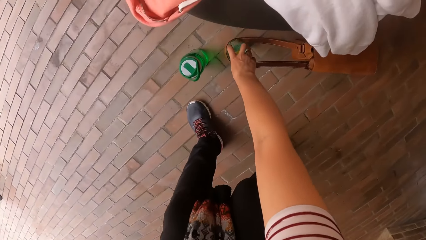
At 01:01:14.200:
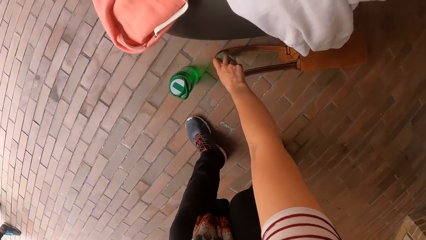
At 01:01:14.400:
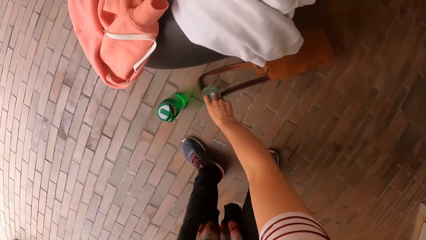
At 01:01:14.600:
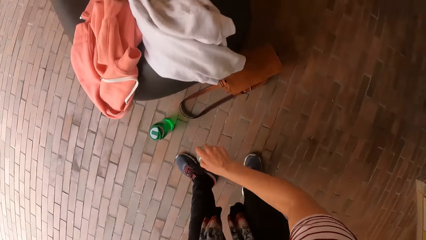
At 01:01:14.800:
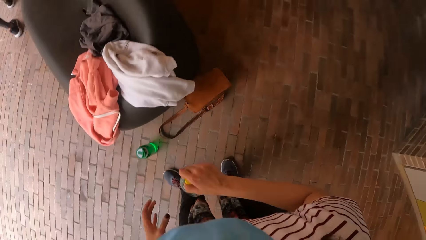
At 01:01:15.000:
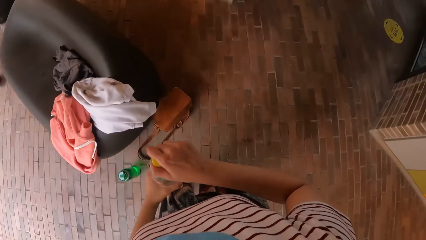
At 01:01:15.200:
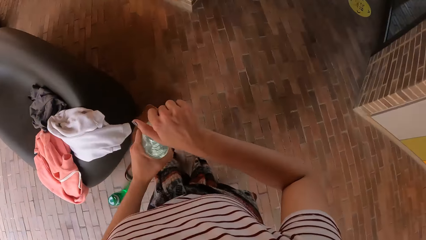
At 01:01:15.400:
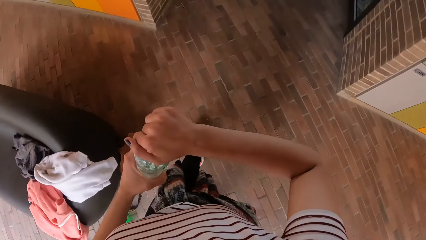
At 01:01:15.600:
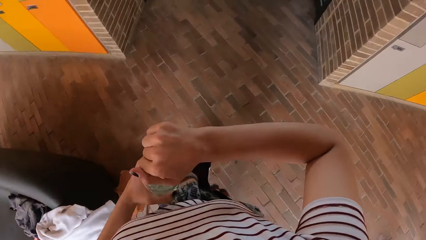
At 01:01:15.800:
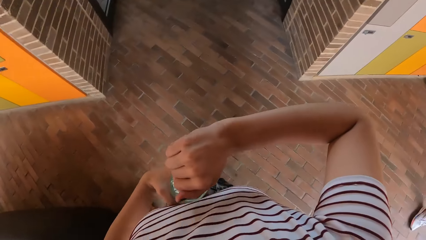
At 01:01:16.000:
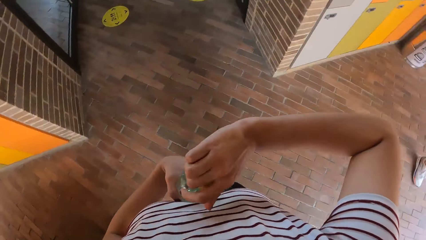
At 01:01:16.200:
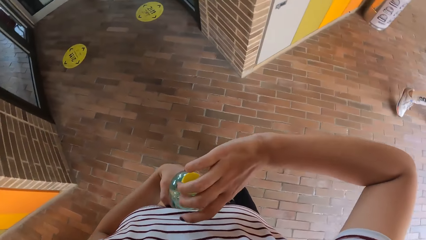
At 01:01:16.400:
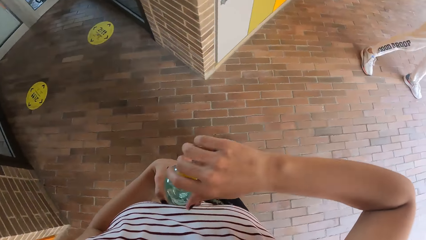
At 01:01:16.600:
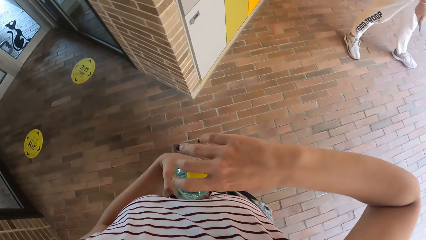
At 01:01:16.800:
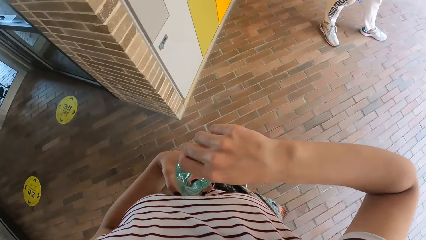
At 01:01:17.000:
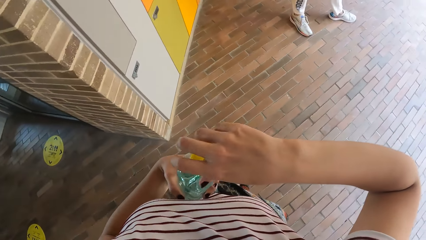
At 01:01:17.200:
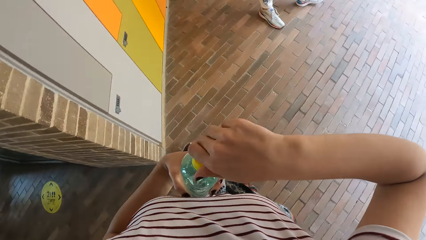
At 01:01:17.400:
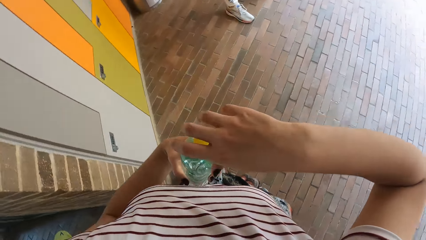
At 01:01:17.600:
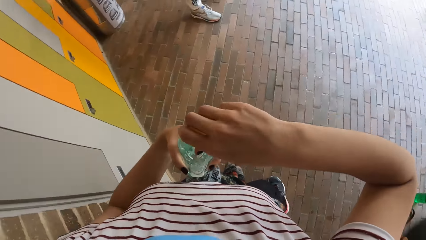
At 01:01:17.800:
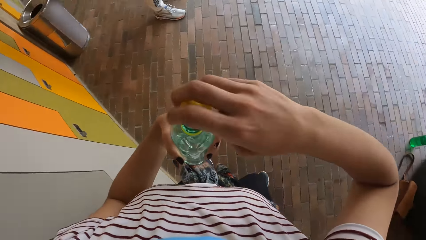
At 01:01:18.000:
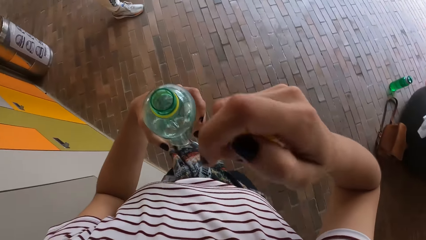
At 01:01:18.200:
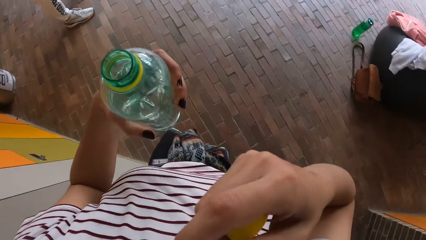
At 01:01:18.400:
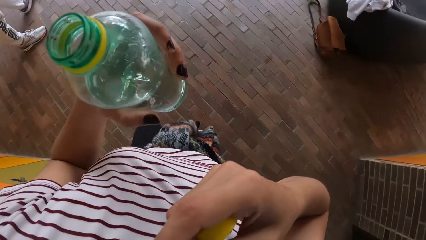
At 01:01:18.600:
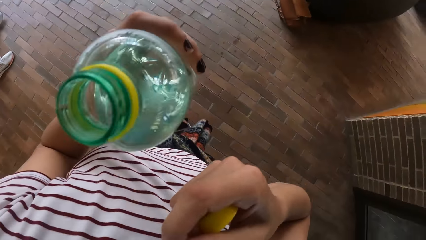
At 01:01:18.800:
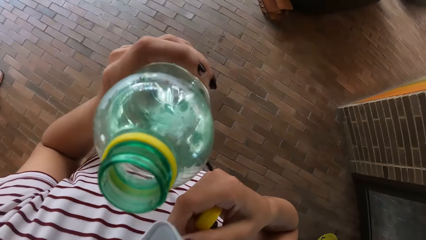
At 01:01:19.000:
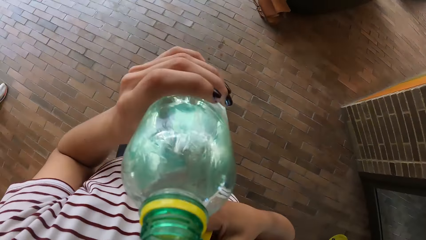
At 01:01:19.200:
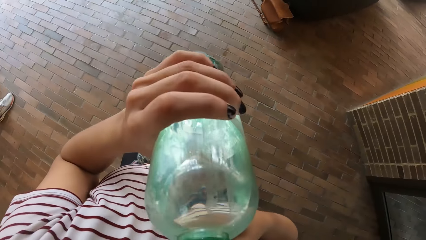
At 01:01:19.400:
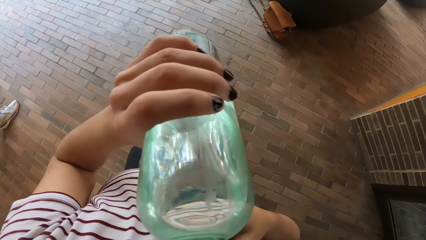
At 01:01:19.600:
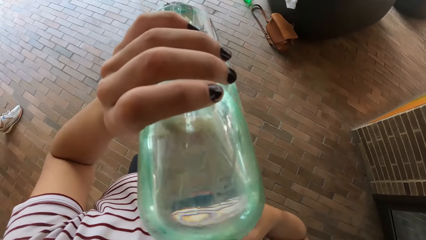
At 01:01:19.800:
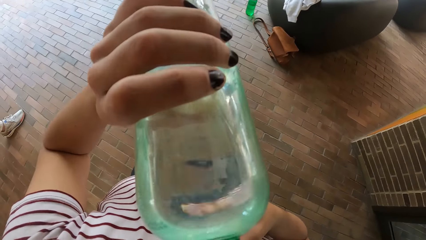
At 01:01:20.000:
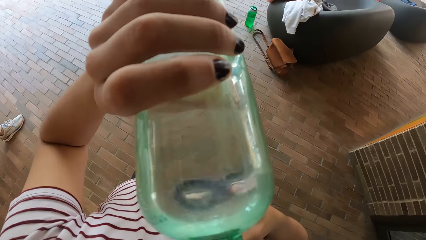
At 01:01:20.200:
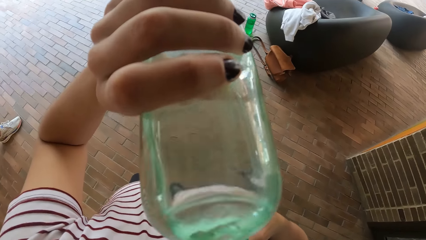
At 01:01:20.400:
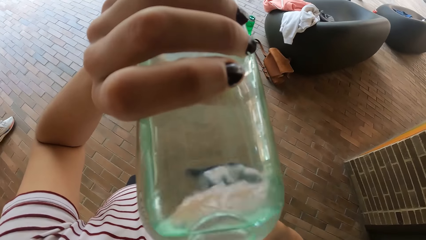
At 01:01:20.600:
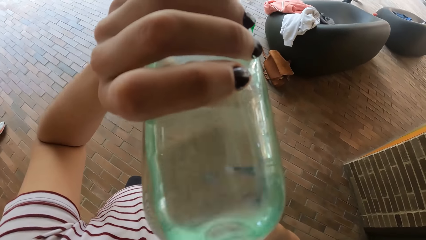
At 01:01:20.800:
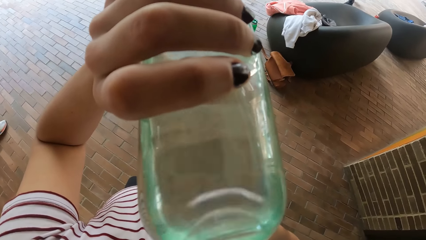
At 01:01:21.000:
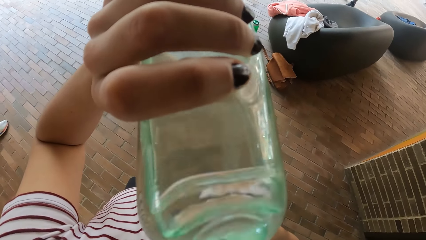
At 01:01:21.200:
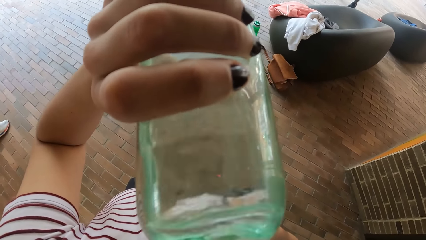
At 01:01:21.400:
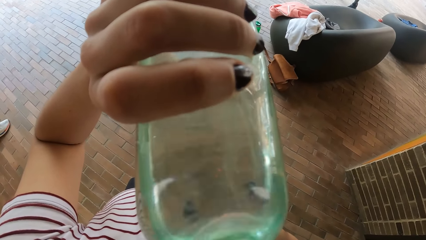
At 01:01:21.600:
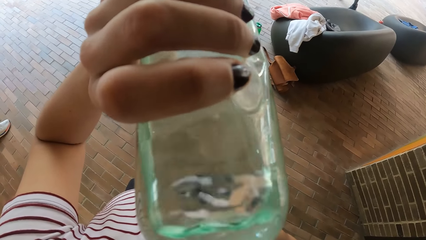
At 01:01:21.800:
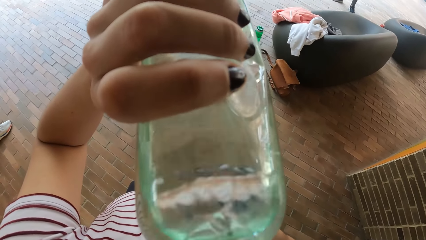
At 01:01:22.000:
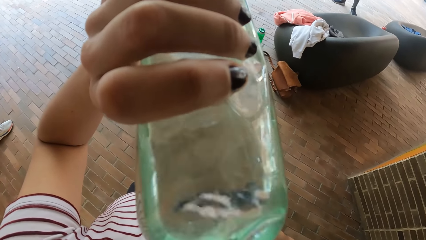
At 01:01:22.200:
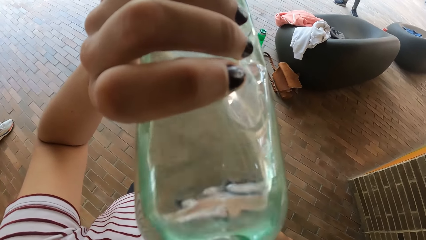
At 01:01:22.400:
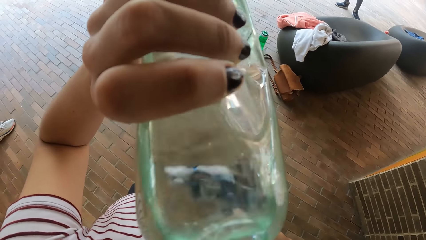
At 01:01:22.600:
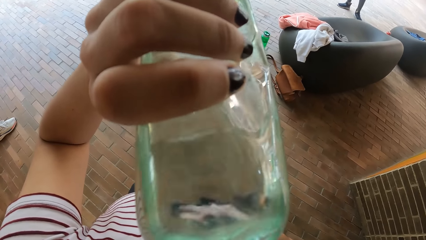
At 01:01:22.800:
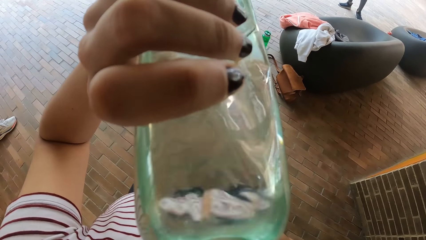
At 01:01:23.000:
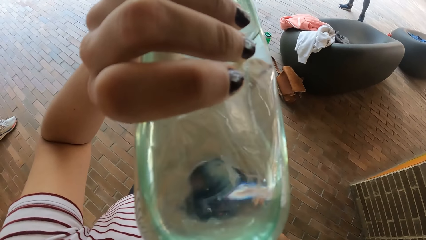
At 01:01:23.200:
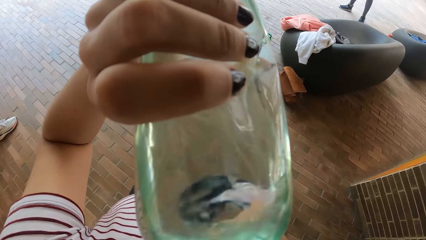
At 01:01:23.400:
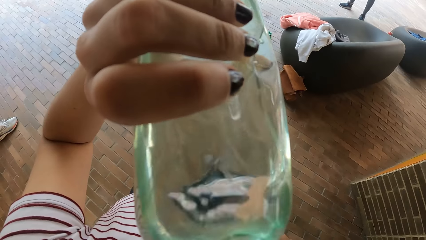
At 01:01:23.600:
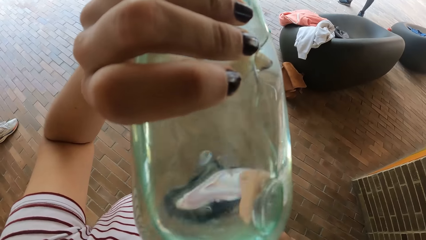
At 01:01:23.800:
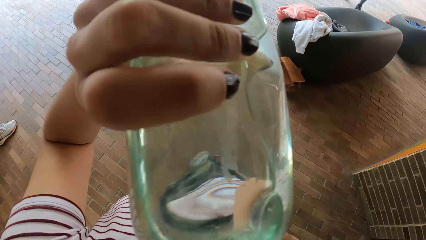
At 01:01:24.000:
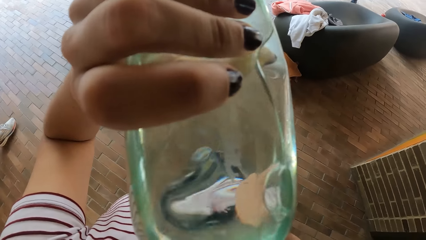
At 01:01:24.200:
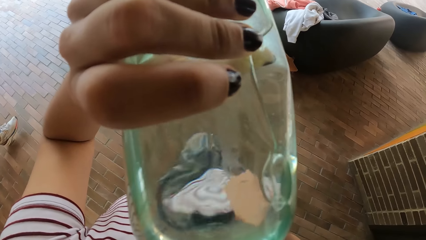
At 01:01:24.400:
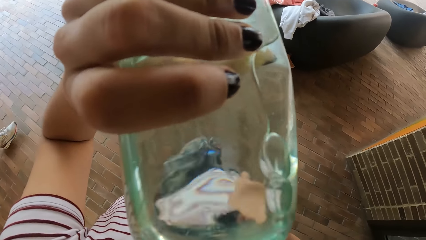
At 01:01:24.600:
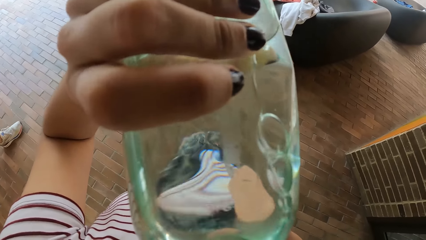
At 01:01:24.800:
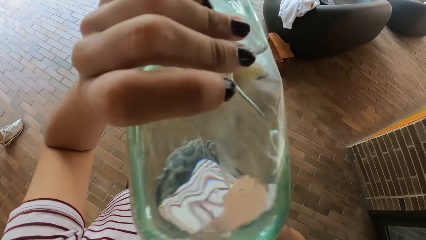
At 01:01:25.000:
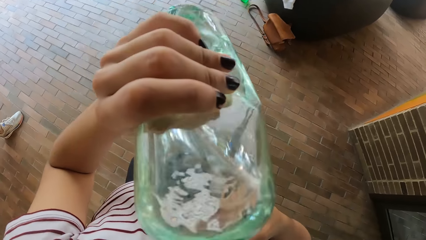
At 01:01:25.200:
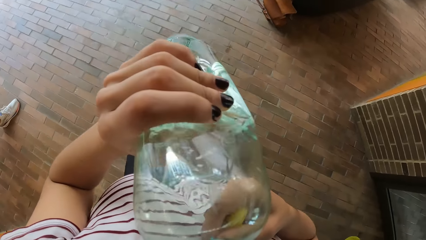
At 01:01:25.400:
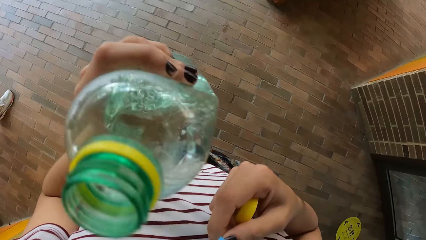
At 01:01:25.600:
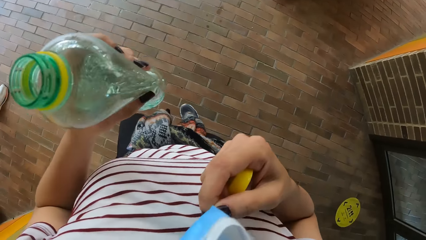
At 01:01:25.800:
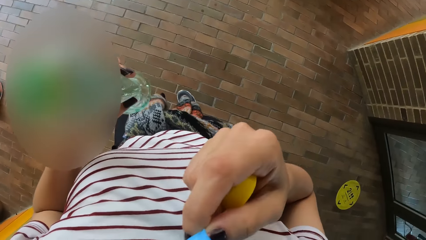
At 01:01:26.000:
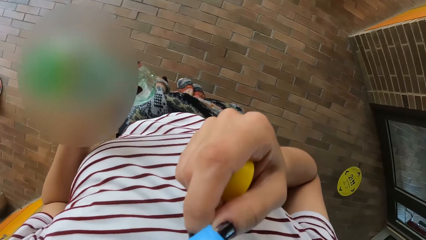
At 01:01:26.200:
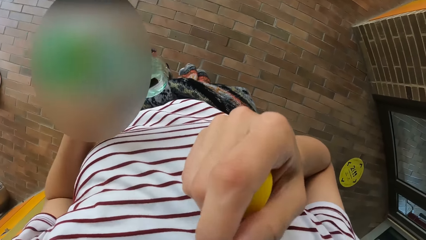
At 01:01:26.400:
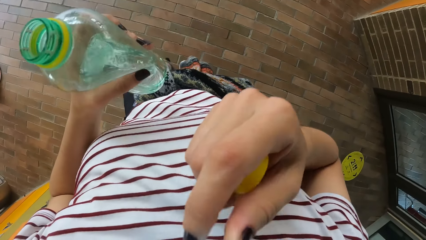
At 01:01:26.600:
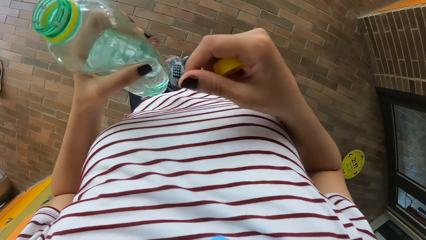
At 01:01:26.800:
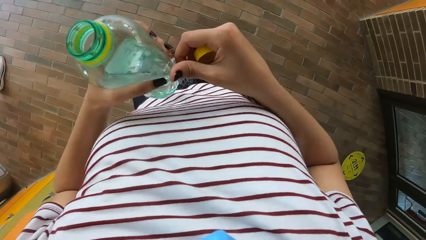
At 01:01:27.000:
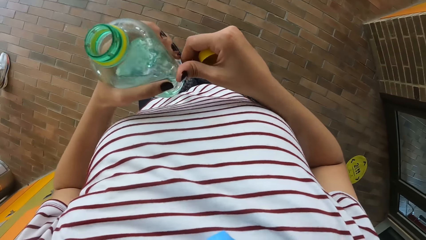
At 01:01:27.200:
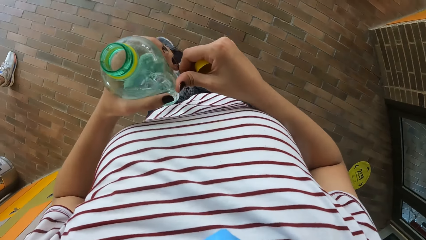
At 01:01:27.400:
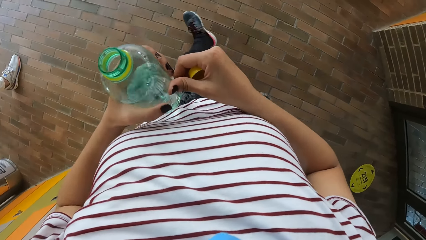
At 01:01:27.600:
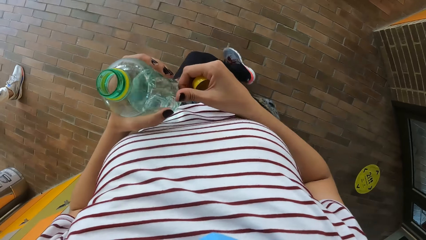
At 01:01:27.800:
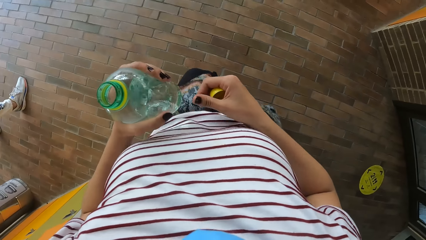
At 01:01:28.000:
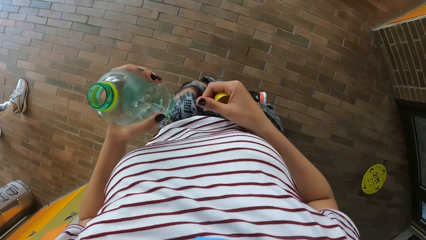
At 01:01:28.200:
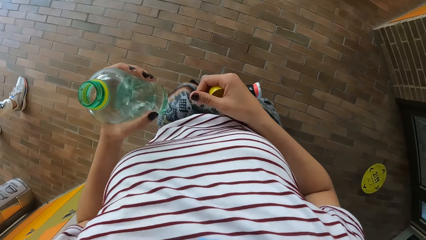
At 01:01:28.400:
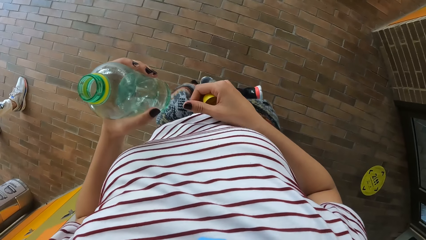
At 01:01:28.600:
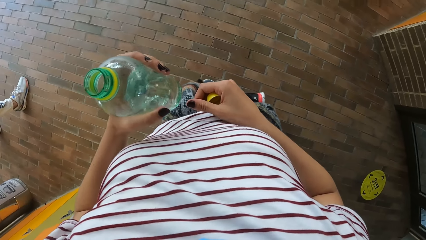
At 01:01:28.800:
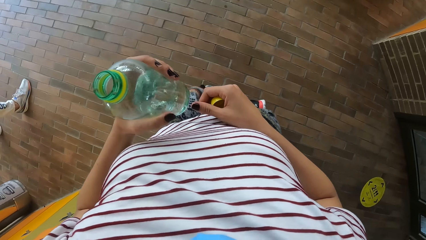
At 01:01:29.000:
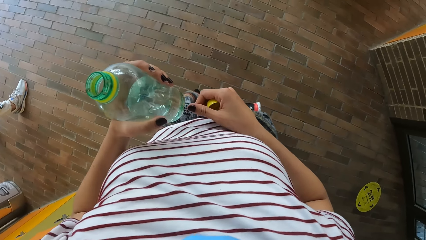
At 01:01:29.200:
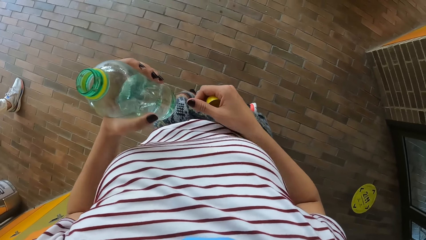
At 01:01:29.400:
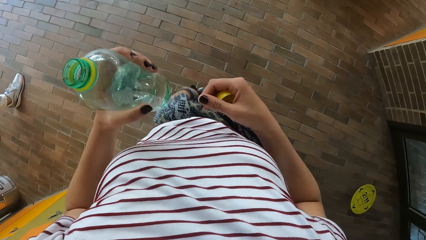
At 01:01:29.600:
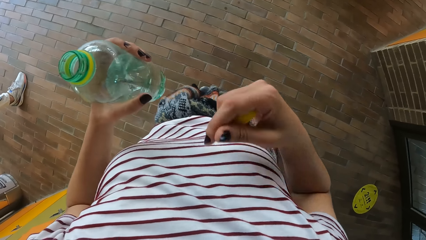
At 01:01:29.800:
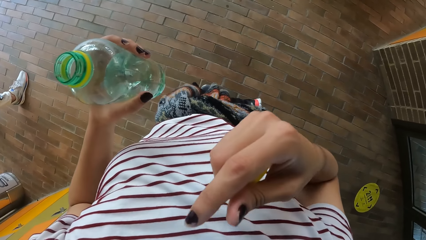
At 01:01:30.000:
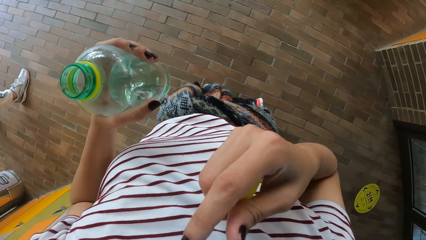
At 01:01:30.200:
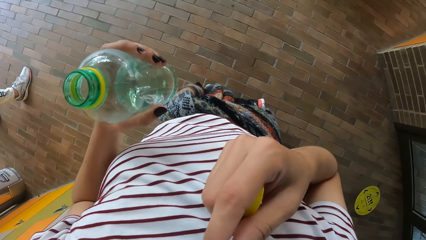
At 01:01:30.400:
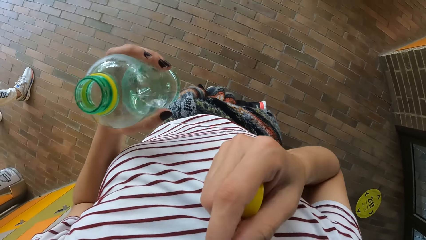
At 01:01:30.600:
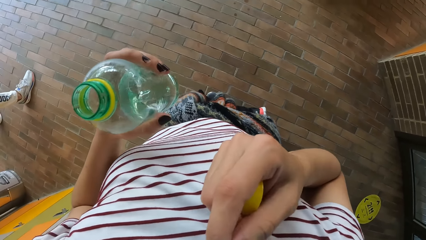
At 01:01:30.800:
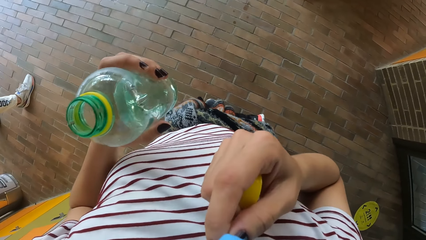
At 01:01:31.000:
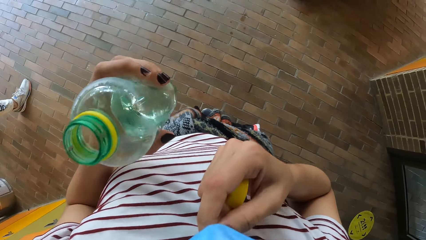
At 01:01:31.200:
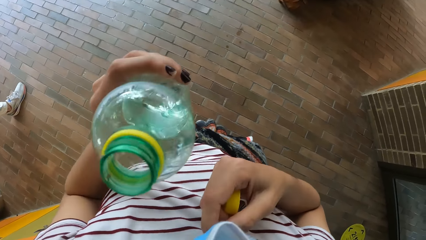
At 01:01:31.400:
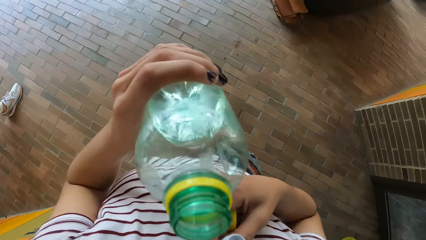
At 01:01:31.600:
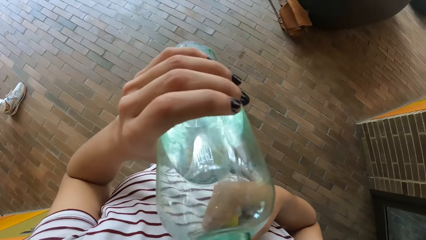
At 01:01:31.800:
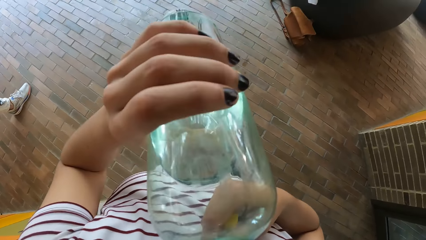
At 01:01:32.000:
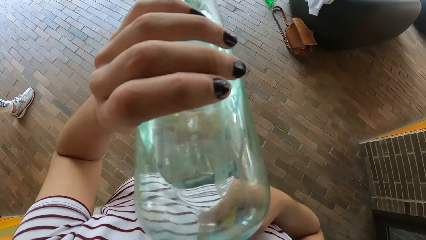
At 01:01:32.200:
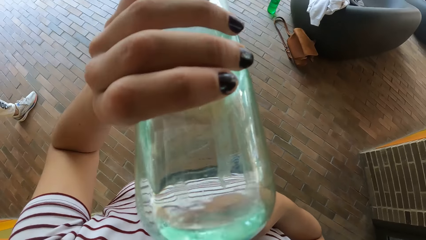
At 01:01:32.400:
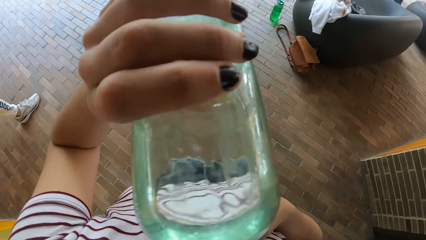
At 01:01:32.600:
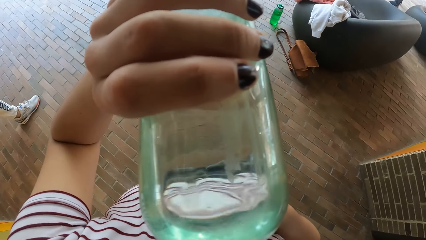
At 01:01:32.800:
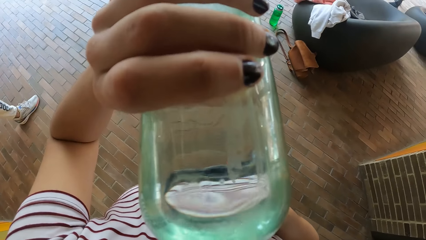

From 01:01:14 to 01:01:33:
The camera wearer picks a bottle of water from the floor with her right hand. She holds the water bottle with both hands. She opens the cork of the water bottle with her right hand. She adjusts a nose mask on her face with her right hand. She drinks from the water bottle in her left hand. She adjusts the nose mask on her face with her right hand. She holds the bottle. She touches the water bottle with her right hand. She crosses her legs. She adjusts the nose mask on her face with her right hand. She drinks from the water bottle in her left hand.
